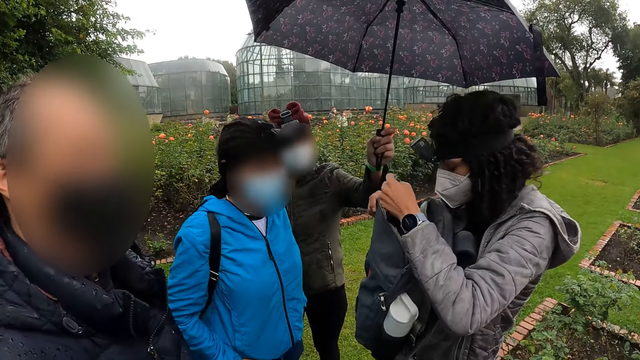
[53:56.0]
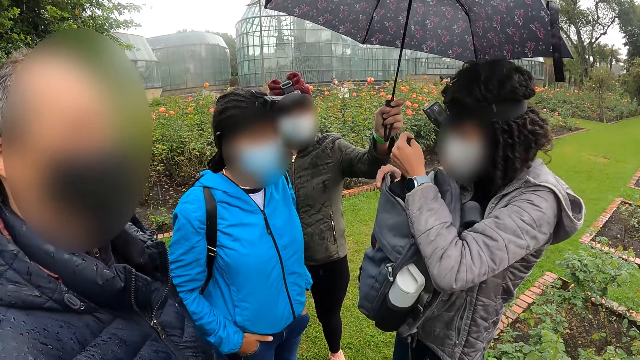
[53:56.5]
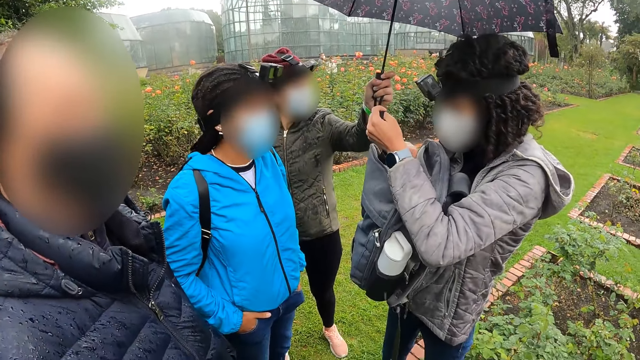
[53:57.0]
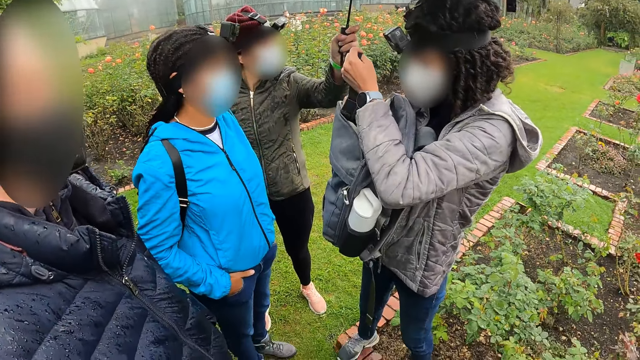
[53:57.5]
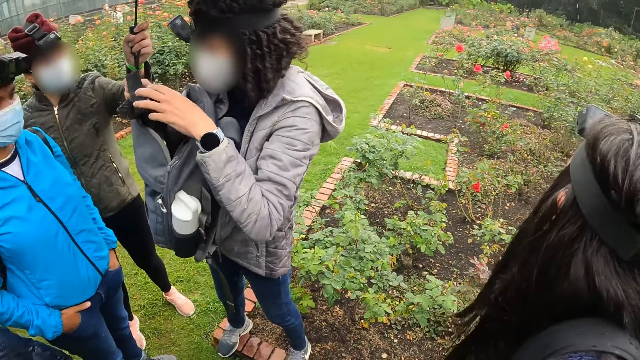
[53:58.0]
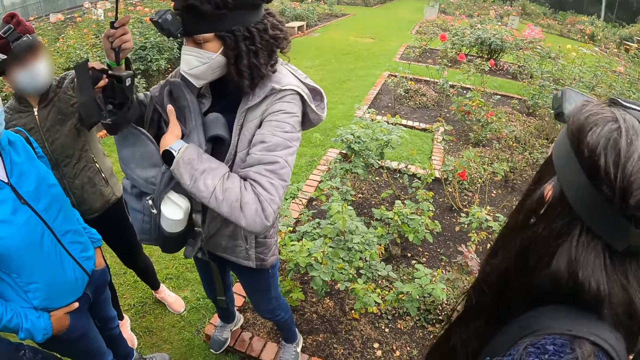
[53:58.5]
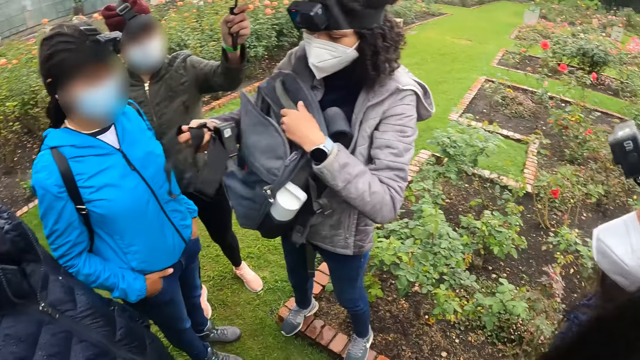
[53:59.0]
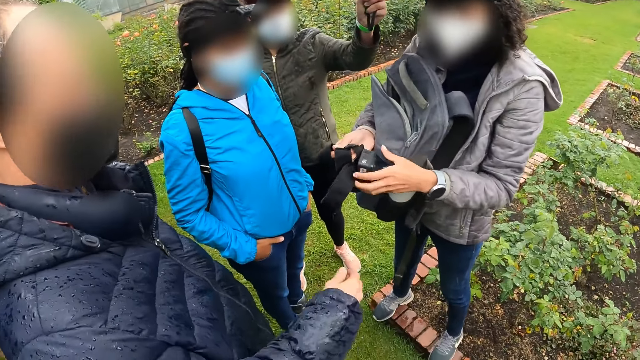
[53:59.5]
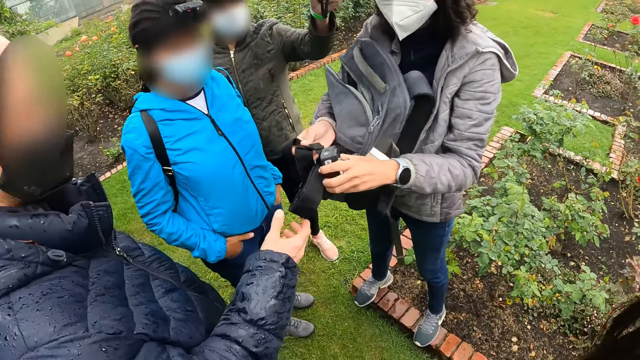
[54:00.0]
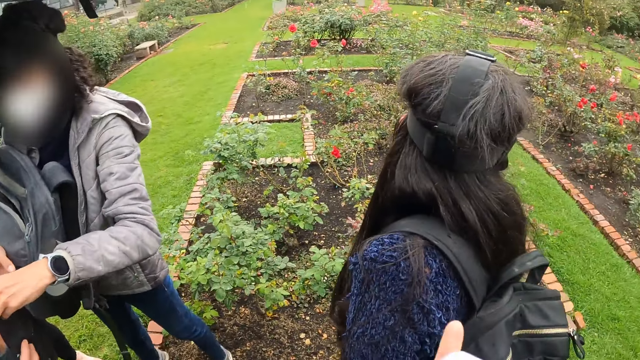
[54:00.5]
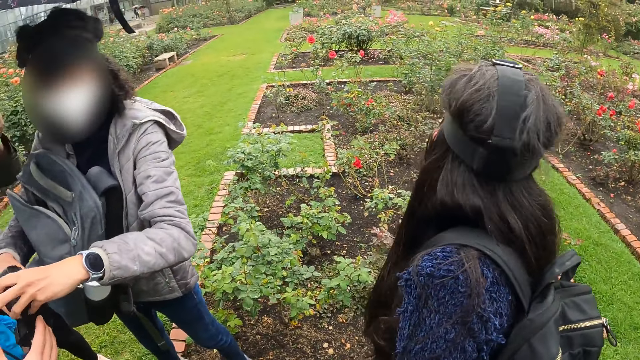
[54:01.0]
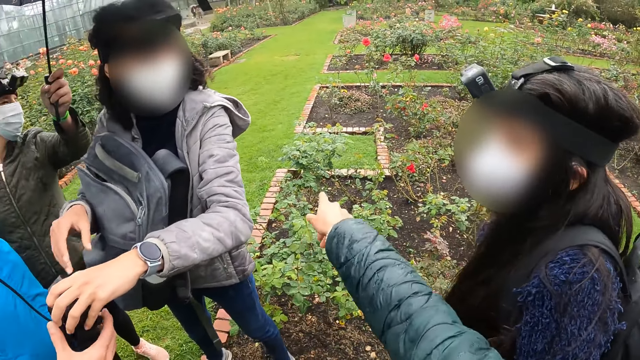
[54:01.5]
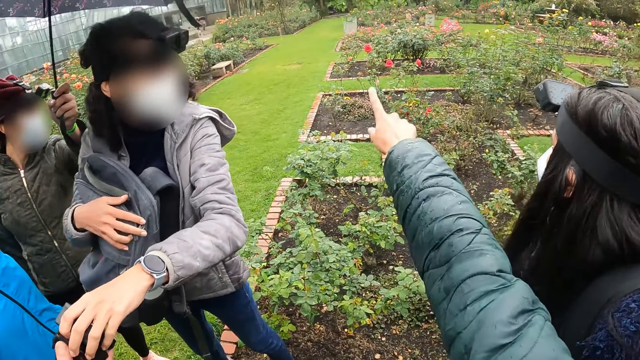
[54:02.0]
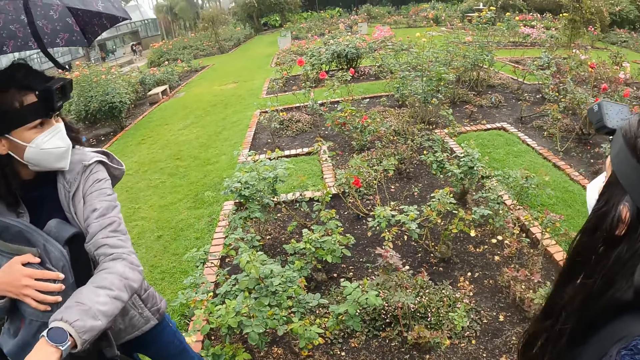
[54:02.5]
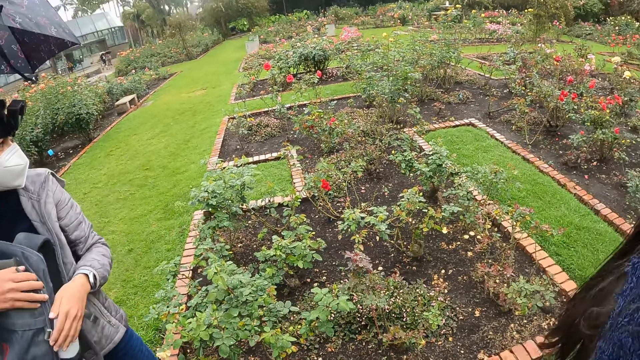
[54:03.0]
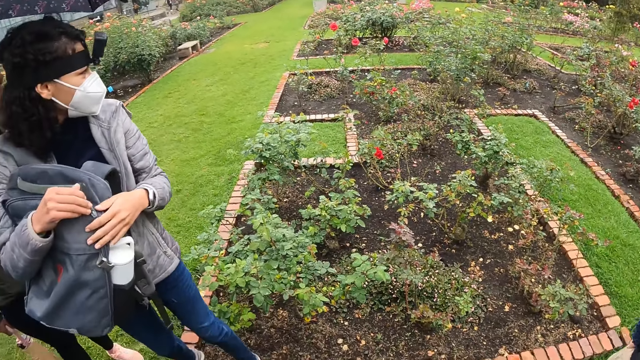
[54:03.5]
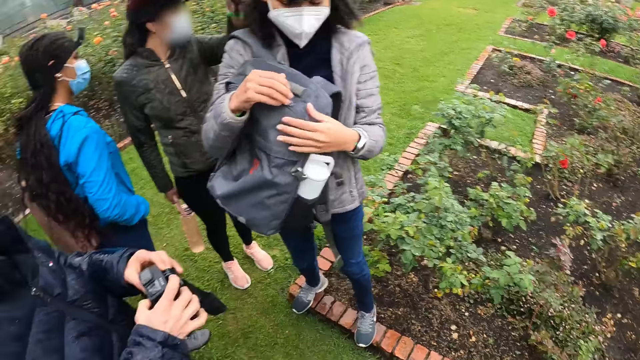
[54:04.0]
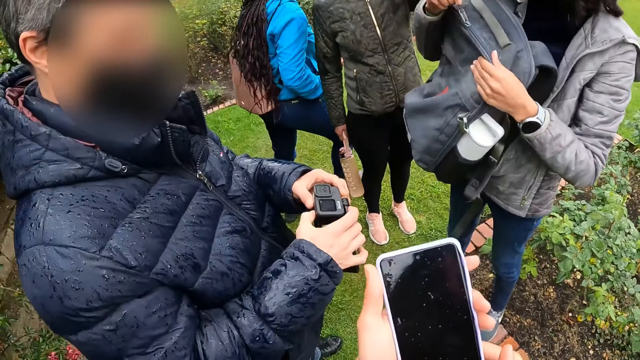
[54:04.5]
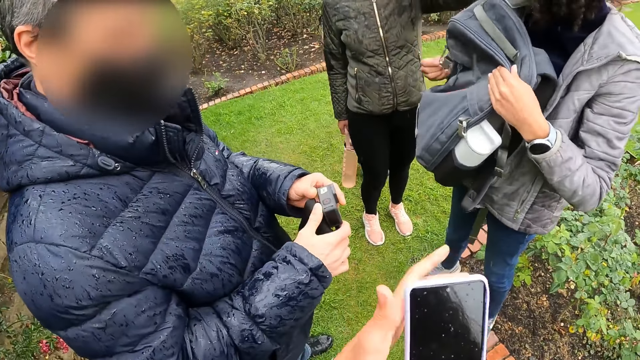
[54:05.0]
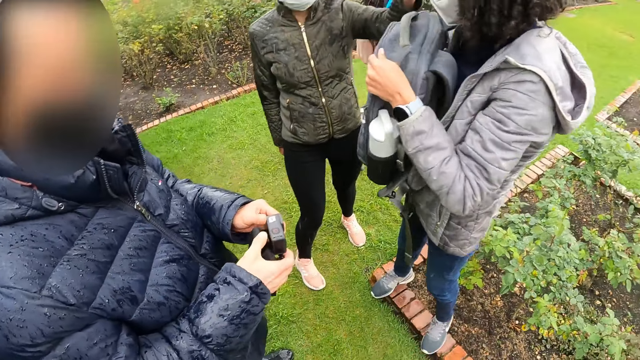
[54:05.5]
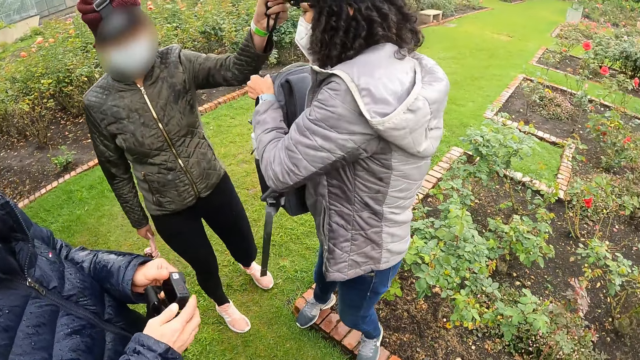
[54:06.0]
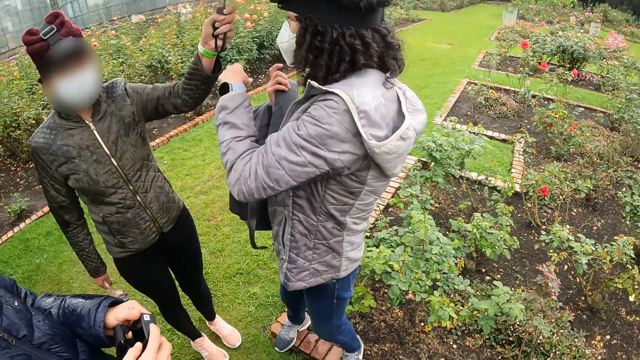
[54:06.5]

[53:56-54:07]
The woman removes a camera from her backpack with her left hand. She removes the camera from her backpack with her right hand, holds the camera with the other hand, and adjusts the camera with her hands. The camera wearer points her right hand to the plants in the garden. The woman gives the camera to the second woman with her left hand and zips her backpack with her right hand. The man checks the camera in his hands. The second woman walks towards a plant with red flowers in the garden. The camera wearer checks the phone of the woman in her hands. She holds the phone. She cleans the phone of the woman with her left hand.

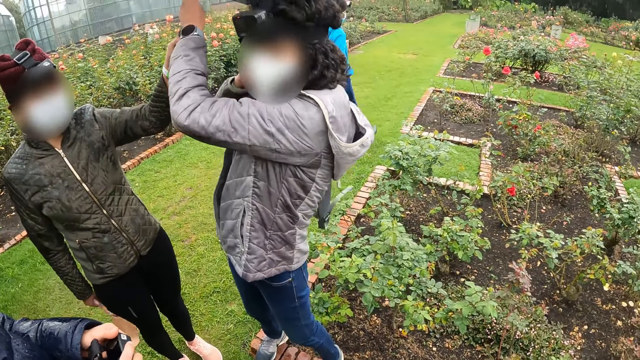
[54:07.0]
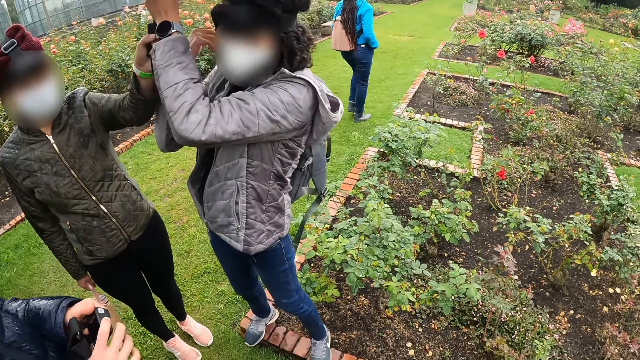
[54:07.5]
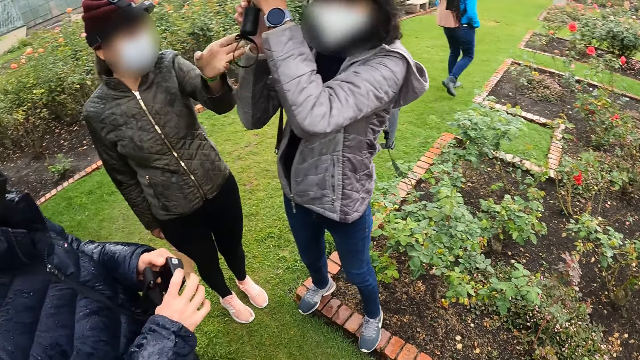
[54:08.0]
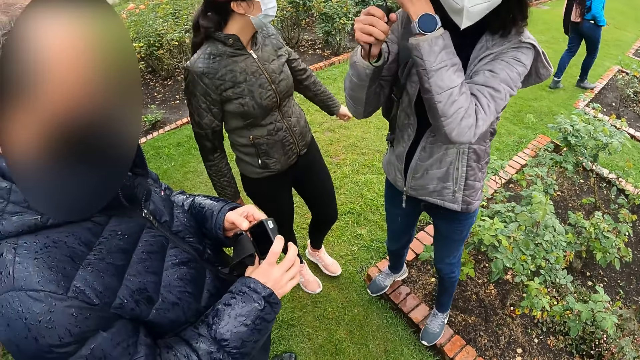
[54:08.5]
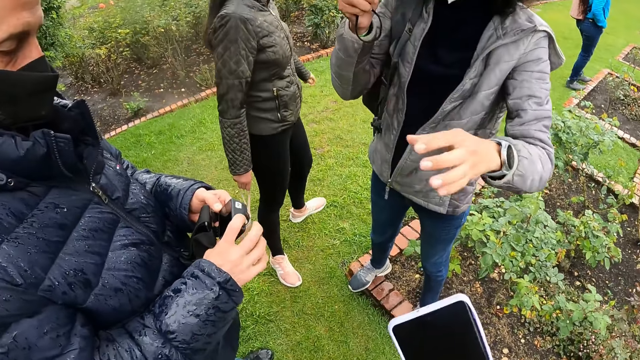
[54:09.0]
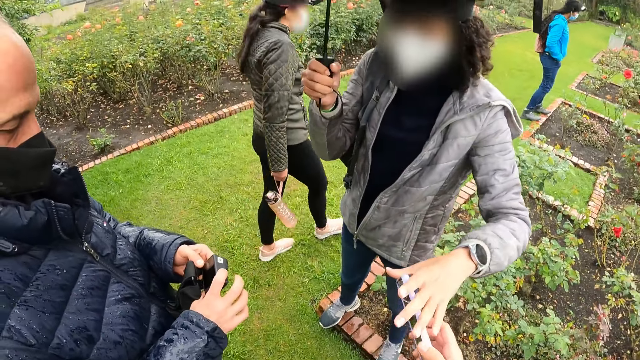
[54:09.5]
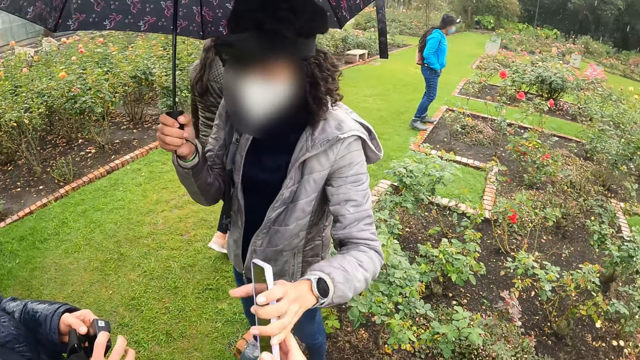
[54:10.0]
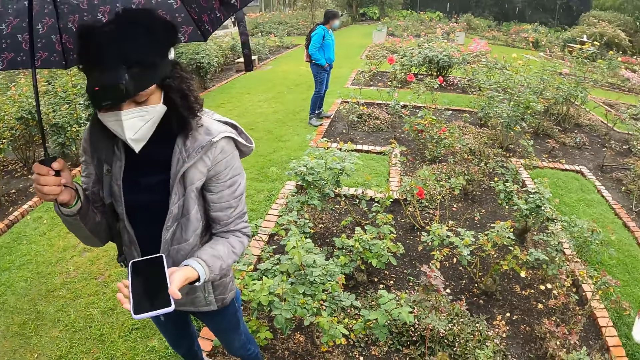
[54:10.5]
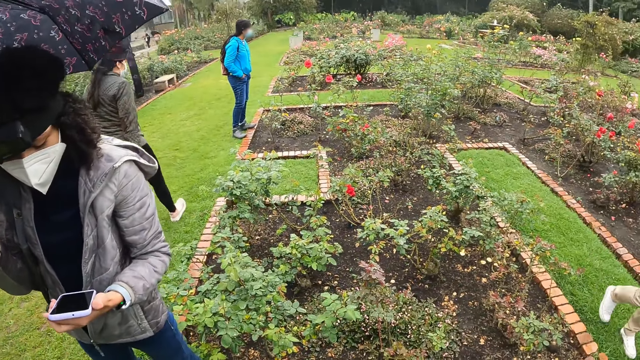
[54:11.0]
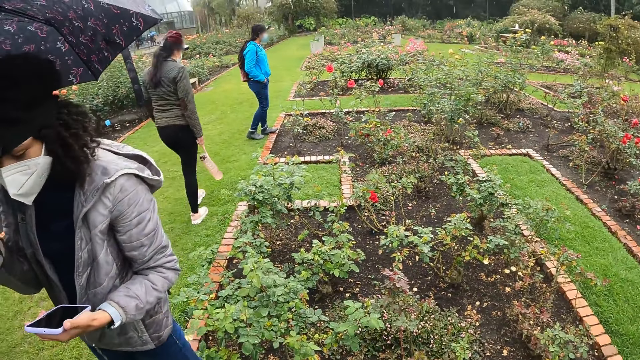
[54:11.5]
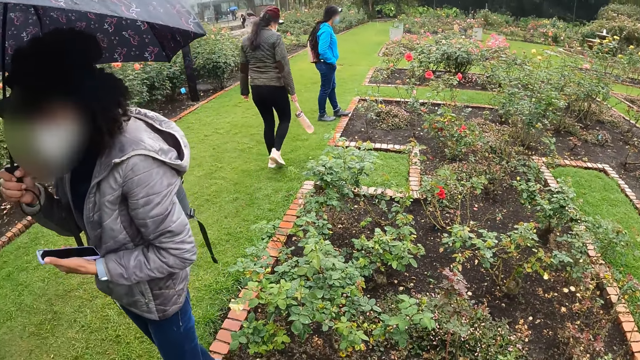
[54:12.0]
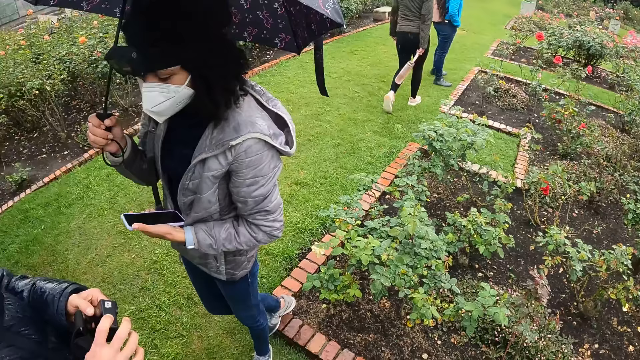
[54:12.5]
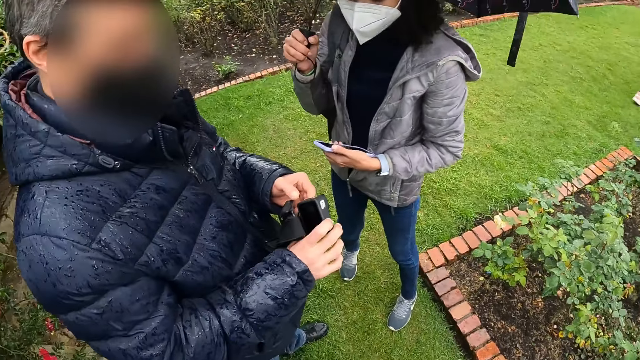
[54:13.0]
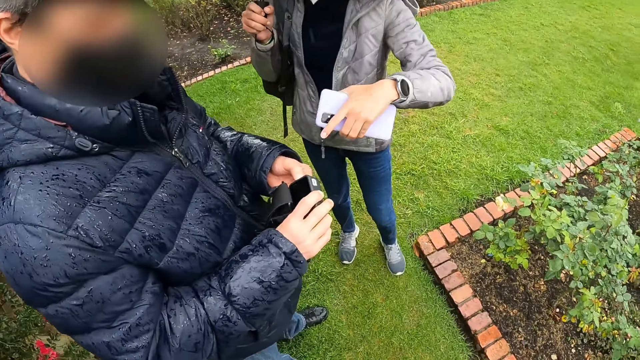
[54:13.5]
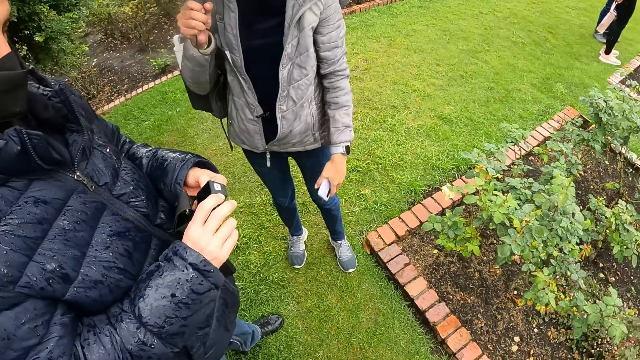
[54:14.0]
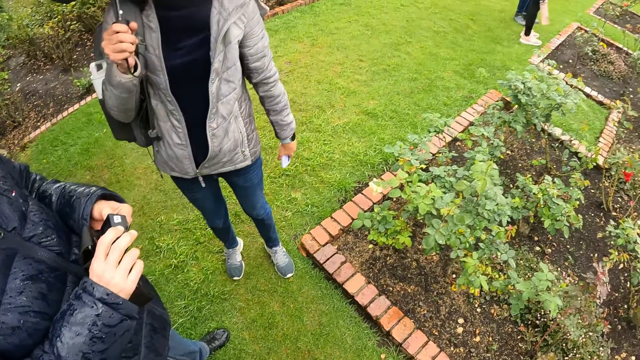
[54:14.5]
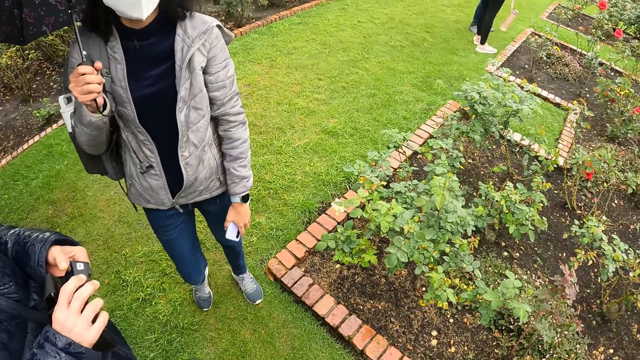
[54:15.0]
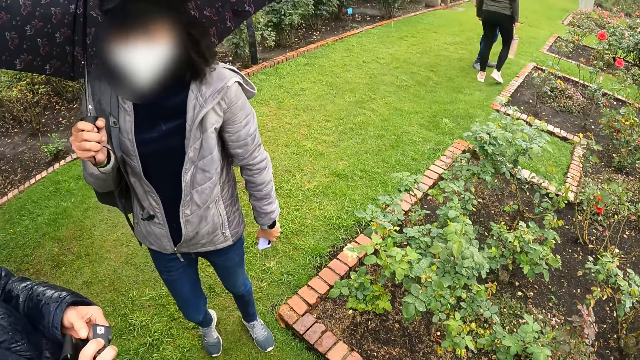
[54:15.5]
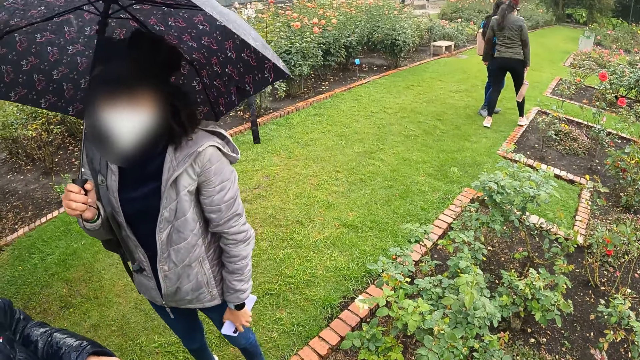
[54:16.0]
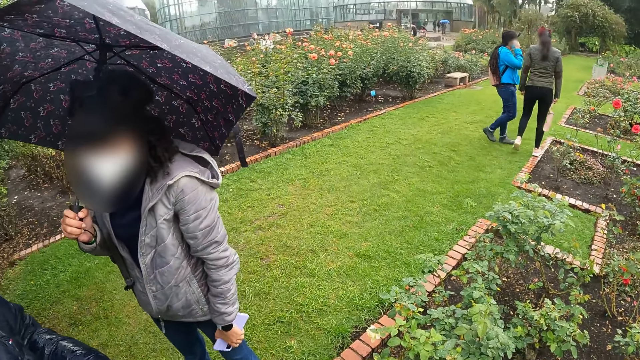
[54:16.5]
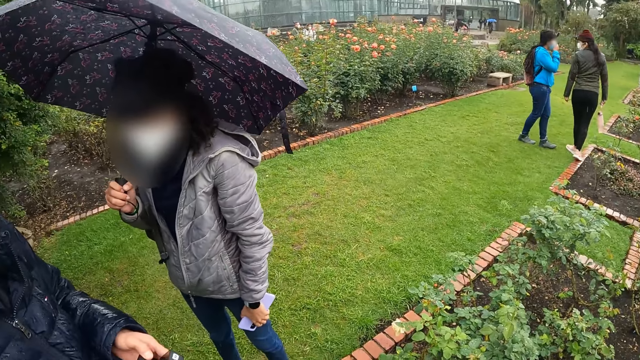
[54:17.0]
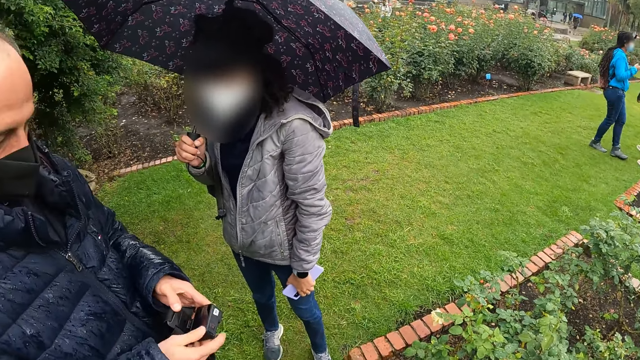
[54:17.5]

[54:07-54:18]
The woman carries her backpack with her right hand and collects the umbrella from the fourth woman with her left hand. The third woman walks near the flower beds. The woman holds the umbrella with the other hand. The fourth woman walks towards the second woman in the garden. The woman collects her phone from the camera wearer with her left hand. She interacts with the man and points at the camera. The camera wearer looks around.
